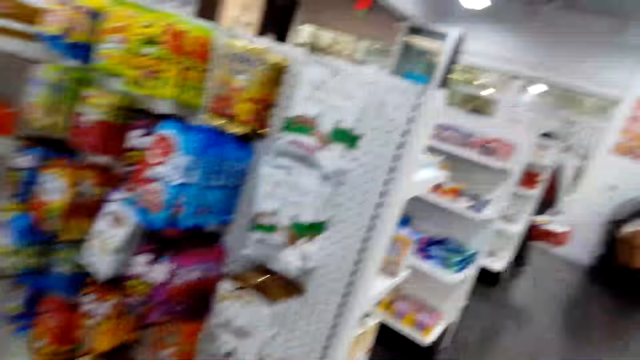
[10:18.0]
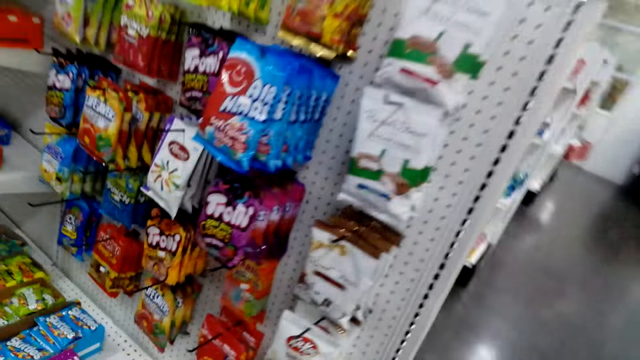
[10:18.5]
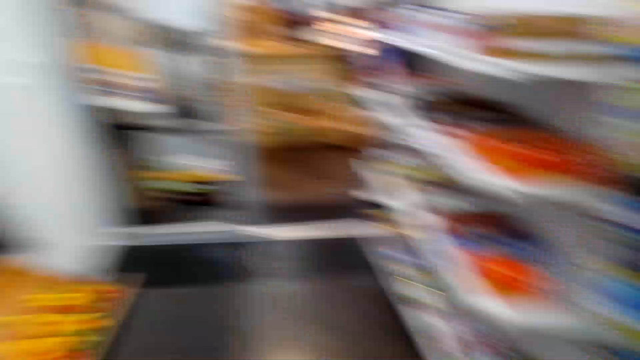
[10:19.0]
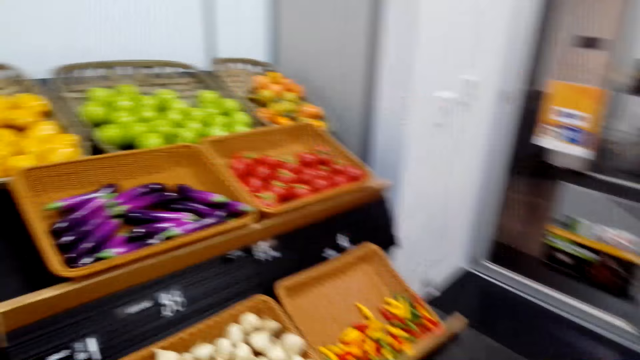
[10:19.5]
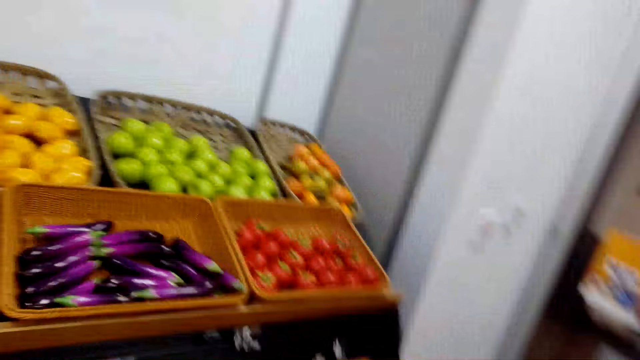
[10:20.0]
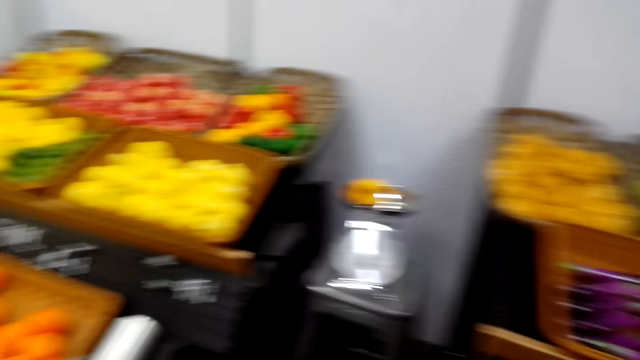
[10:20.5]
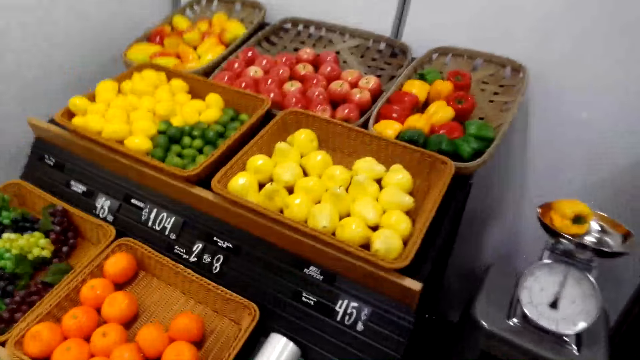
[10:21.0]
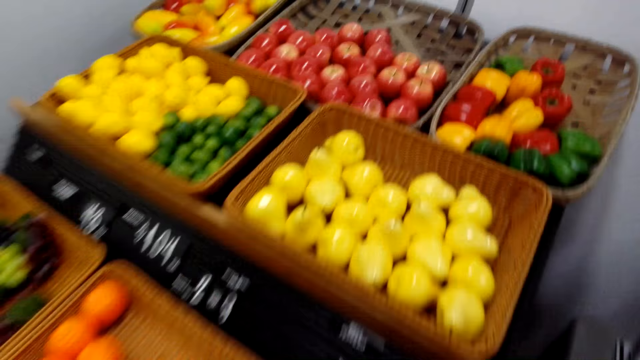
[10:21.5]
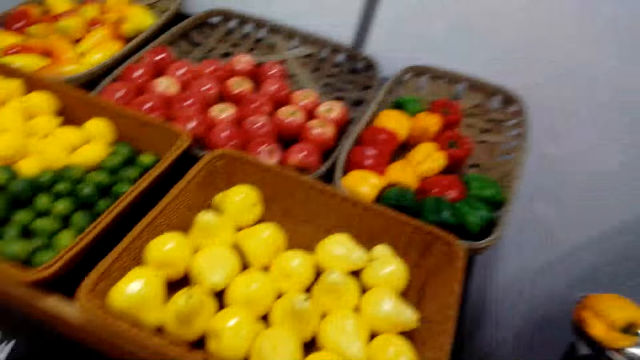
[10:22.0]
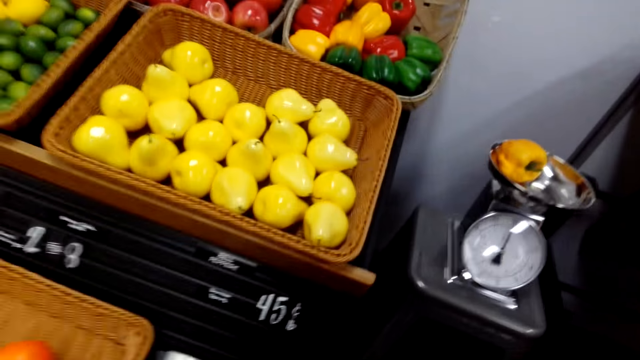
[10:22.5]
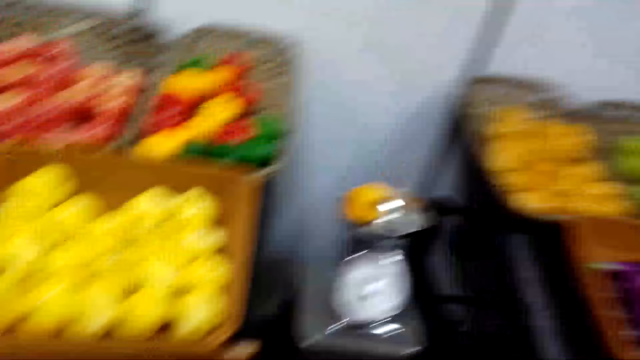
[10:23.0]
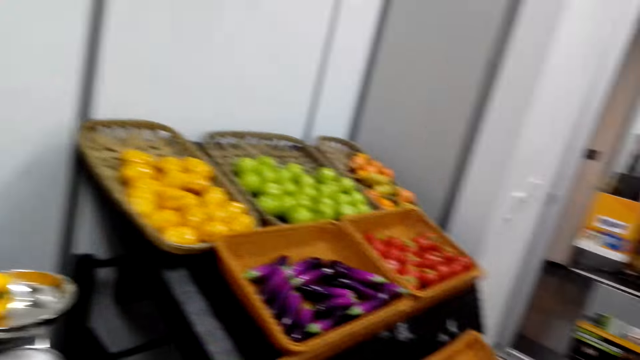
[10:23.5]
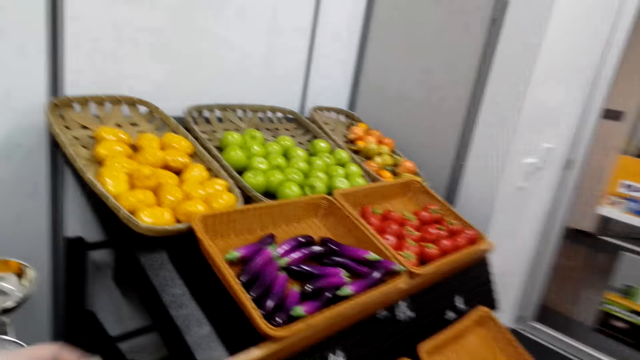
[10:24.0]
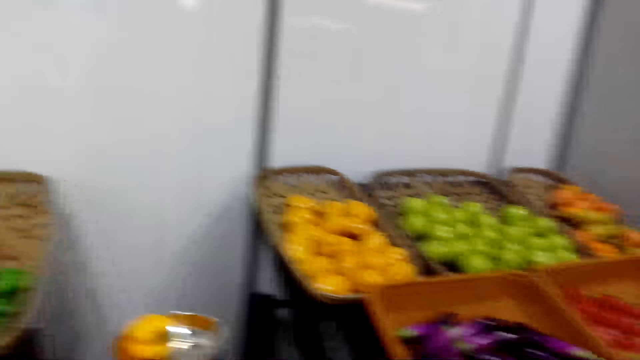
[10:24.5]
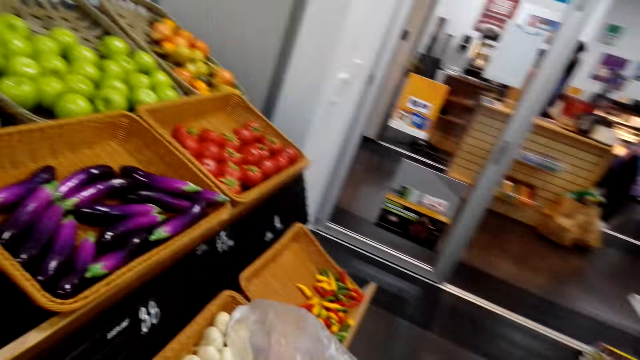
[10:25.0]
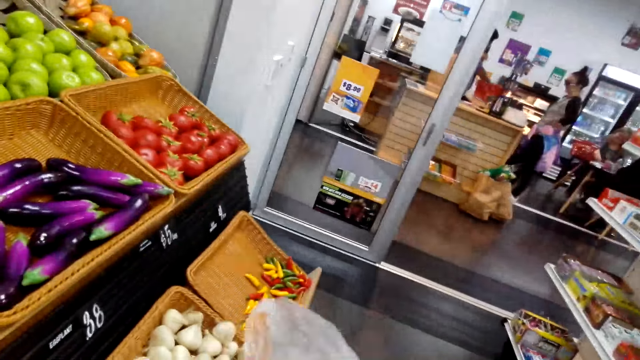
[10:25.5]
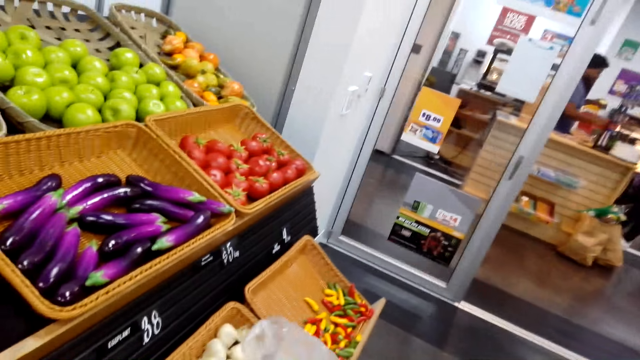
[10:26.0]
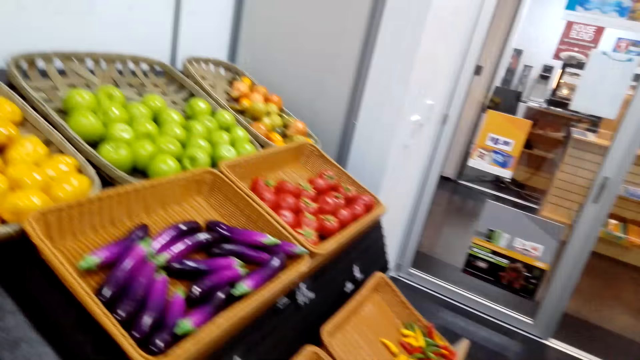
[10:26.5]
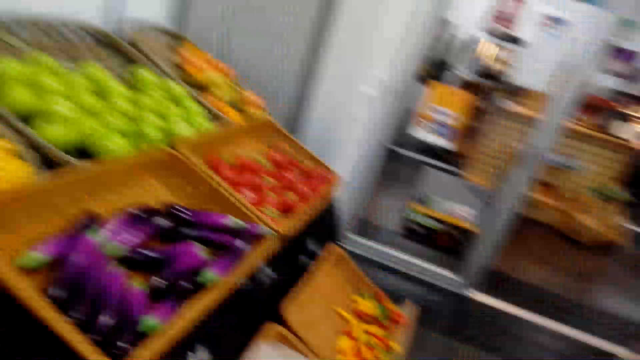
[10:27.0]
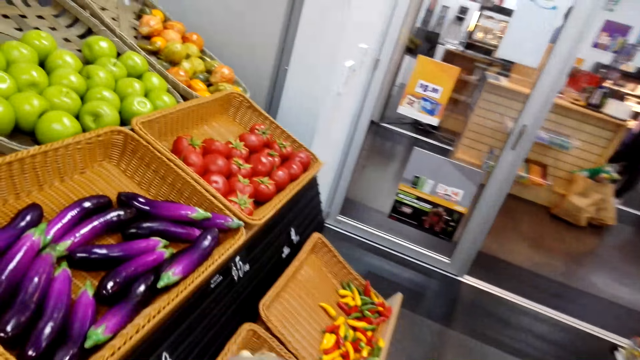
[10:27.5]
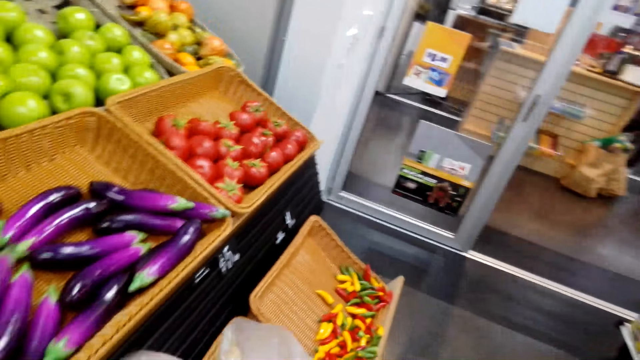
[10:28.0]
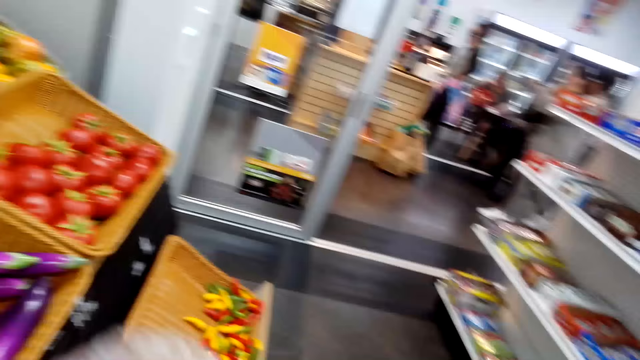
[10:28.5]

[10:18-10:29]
The camera wearer walks around the supermarket. They pick the potatoes. They walk around. They lift the paper.

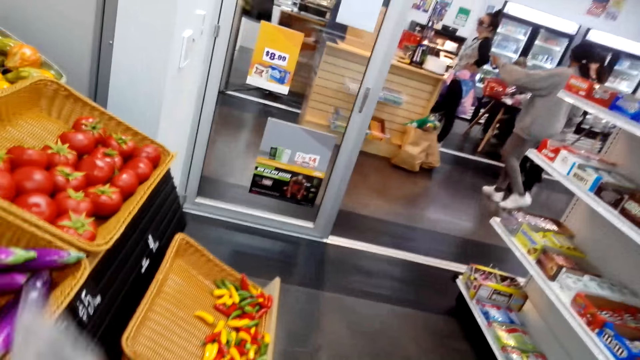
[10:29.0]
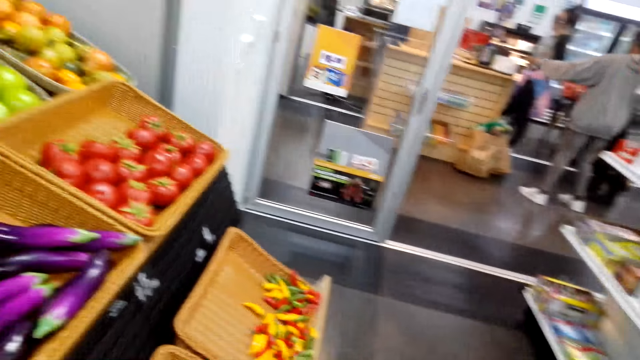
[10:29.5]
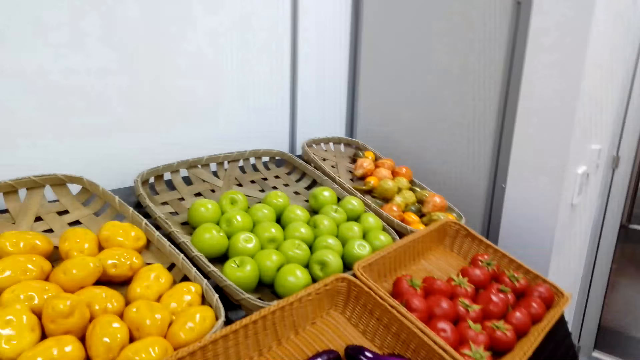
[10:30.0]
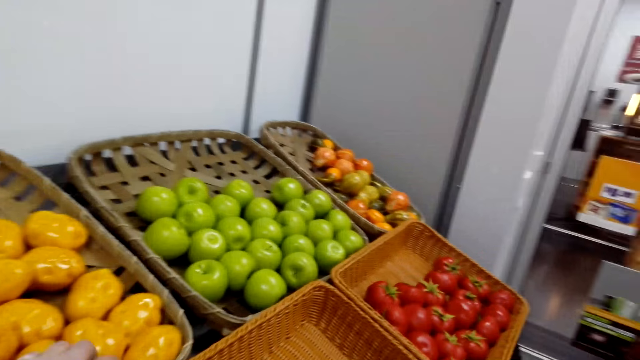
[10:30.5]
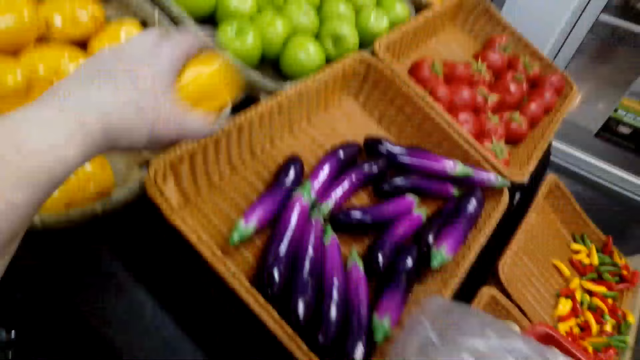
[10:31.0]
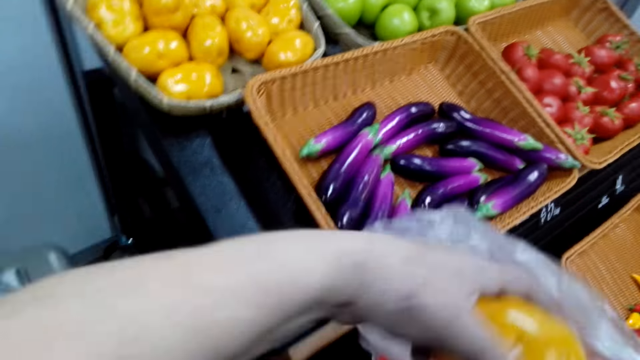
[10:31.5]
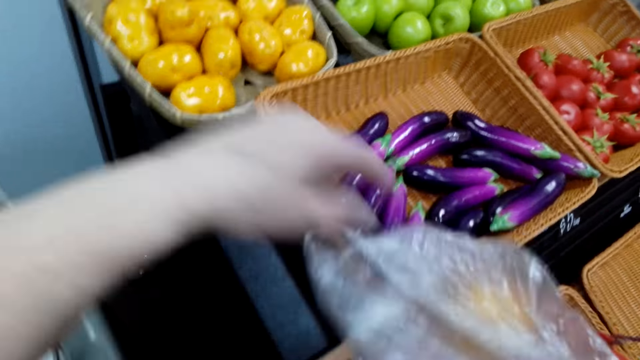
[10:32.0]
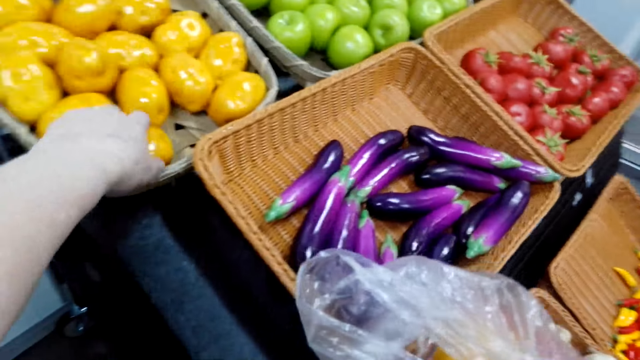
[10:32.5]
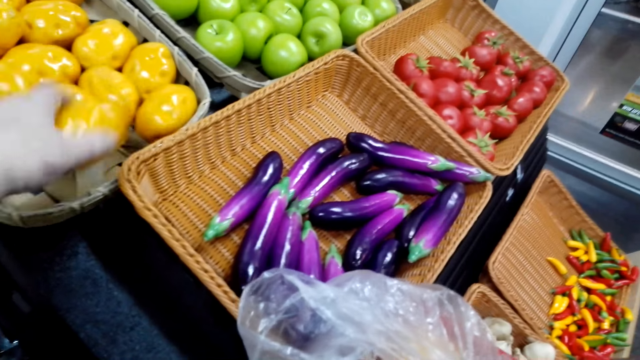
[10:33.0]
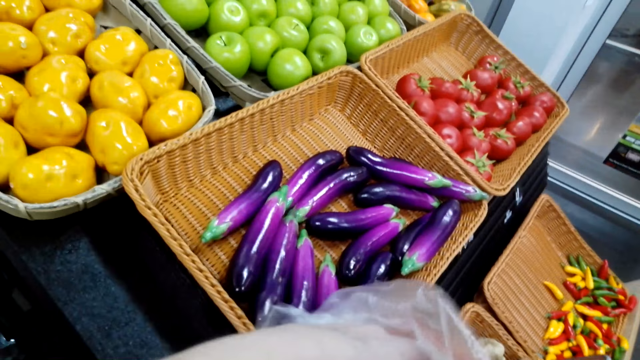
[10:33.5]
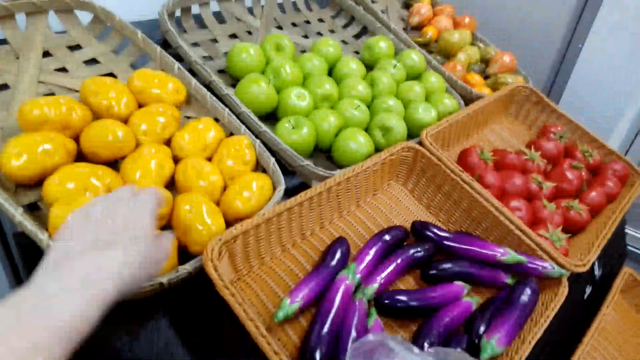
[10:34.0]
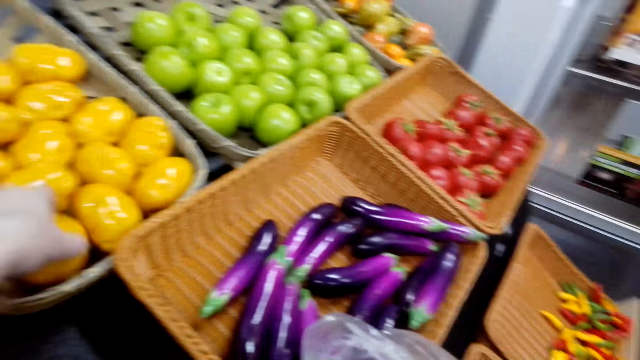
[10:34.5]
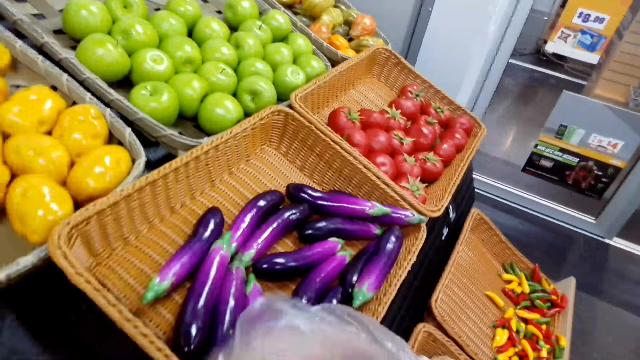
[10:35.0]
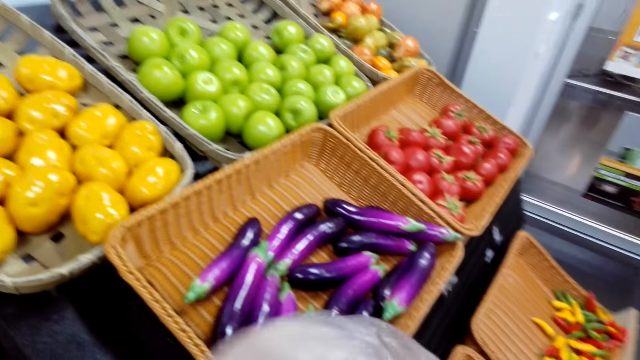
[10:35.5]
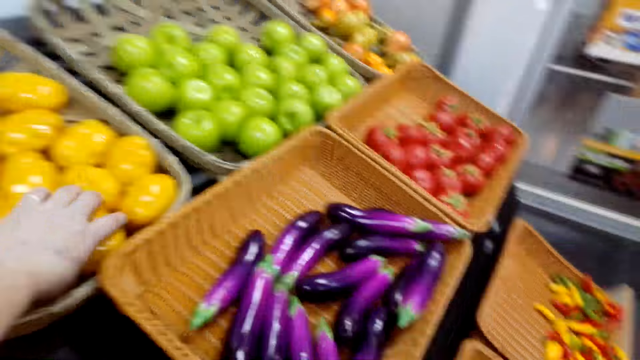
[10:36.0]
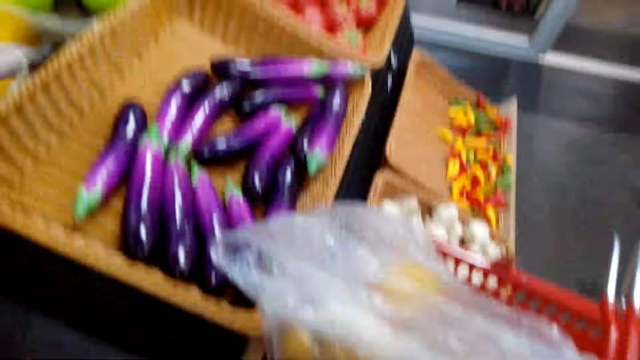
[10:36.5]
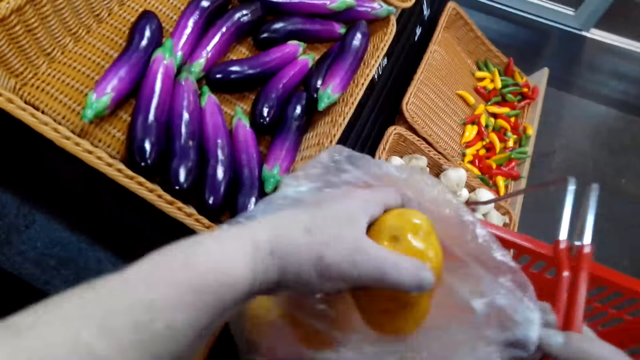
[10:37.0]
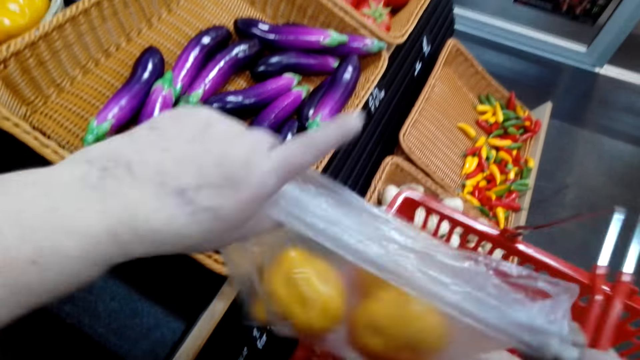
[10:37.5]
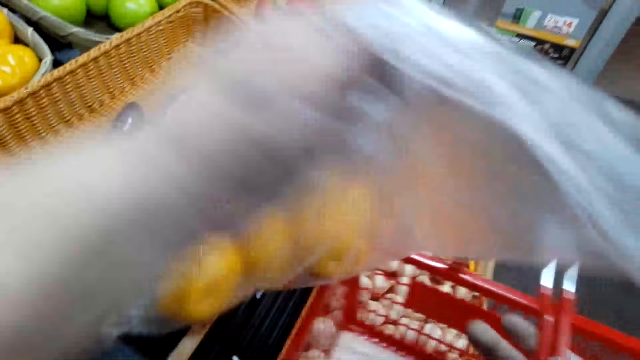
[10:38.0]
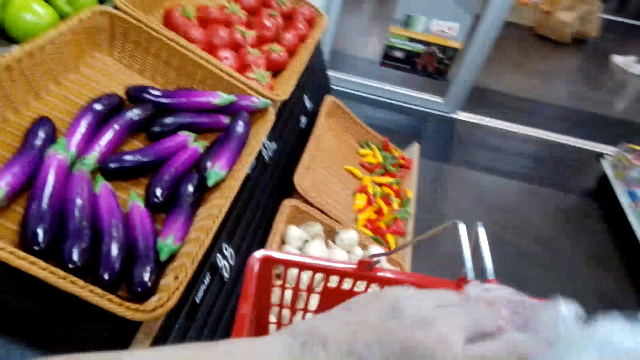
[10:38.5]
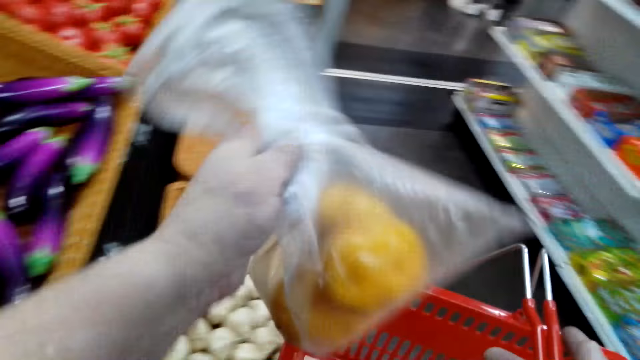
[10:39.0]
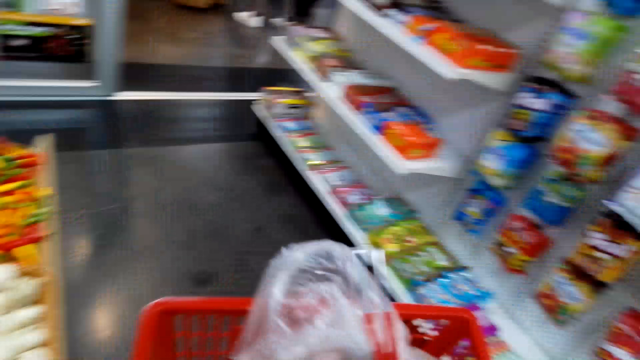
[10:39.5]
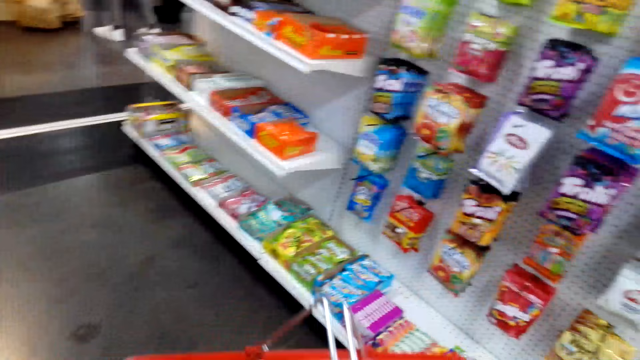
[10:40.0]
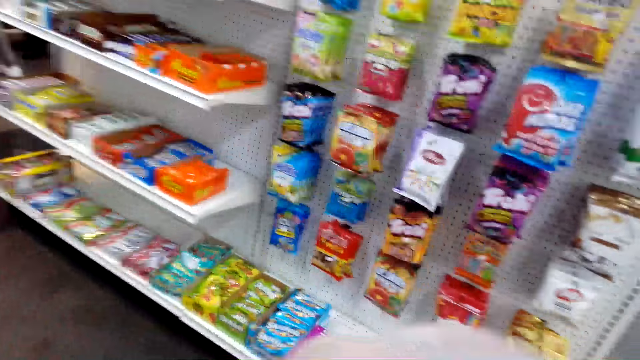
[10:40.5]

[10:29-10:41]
The camera wearer puts the potatoes in the polythene bag. They pick the potatoes, drop the potatoes, pick the potatoes, drop the potatoes, pick the potatoes and drop the potatoes. They lift the polythene paper and drop the polythene paper.
